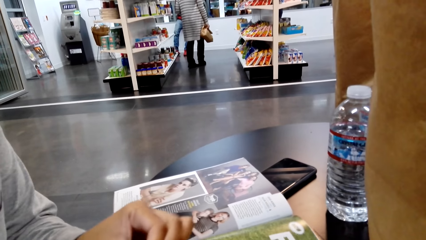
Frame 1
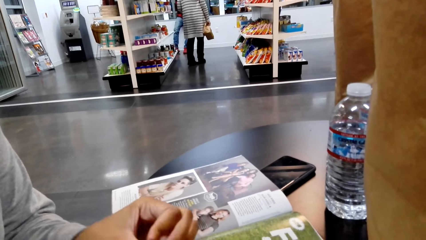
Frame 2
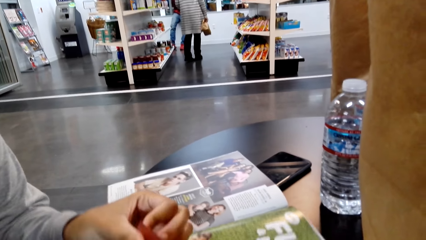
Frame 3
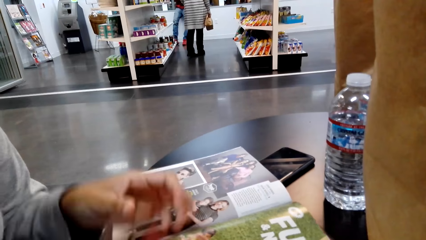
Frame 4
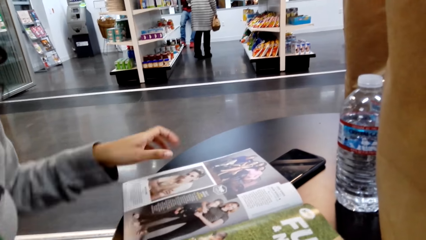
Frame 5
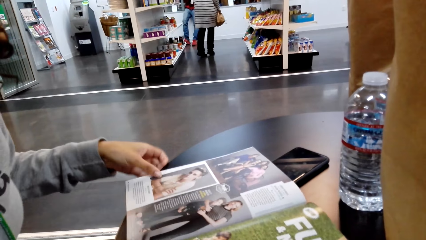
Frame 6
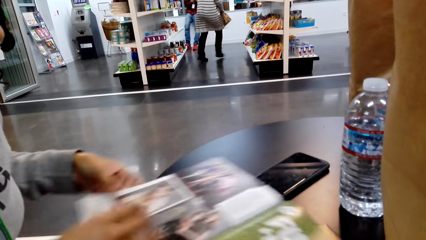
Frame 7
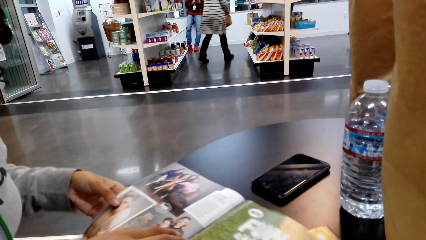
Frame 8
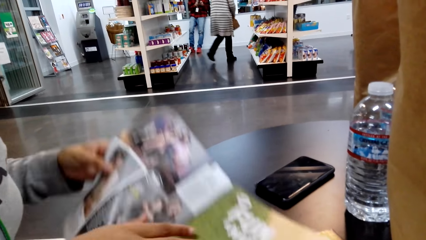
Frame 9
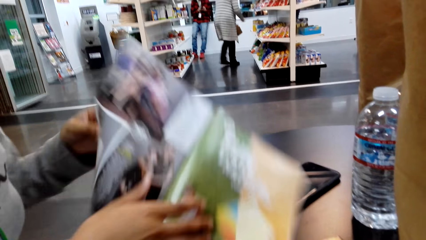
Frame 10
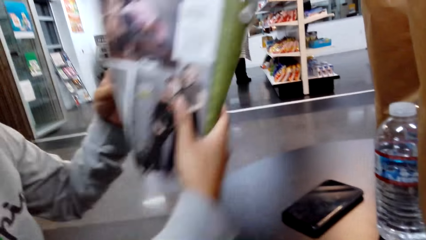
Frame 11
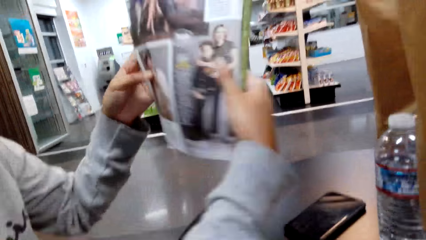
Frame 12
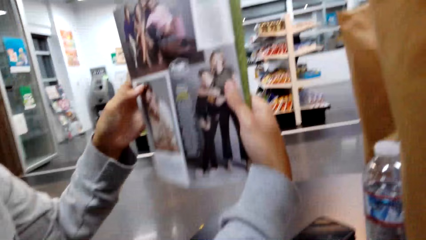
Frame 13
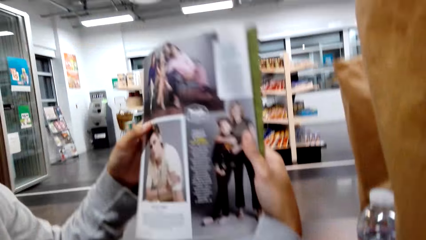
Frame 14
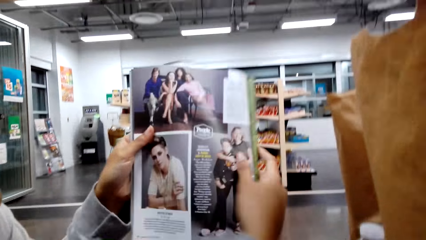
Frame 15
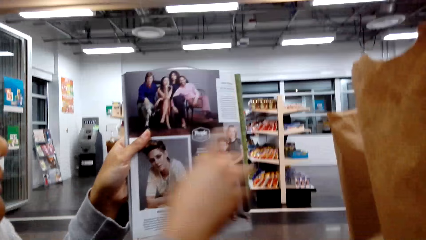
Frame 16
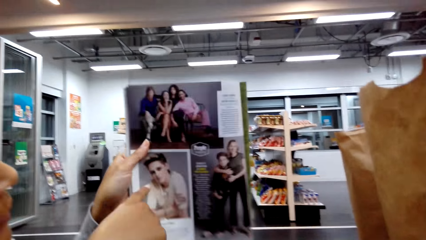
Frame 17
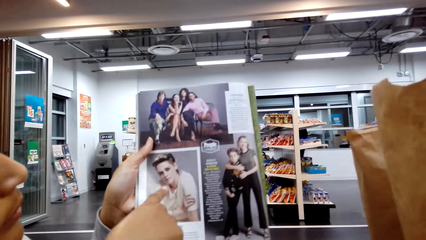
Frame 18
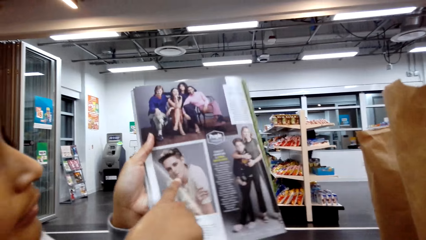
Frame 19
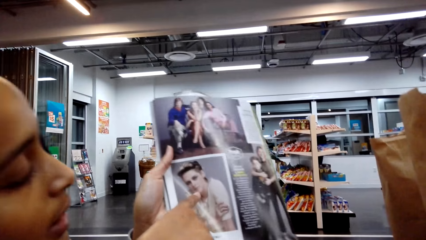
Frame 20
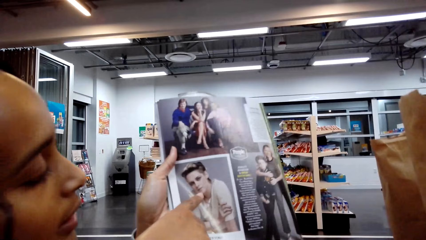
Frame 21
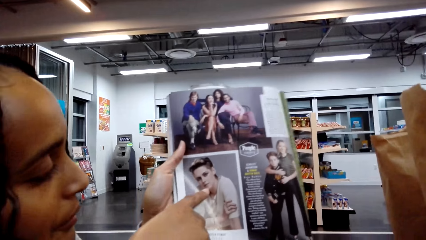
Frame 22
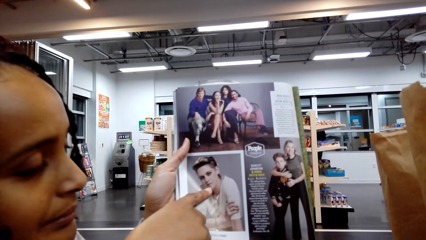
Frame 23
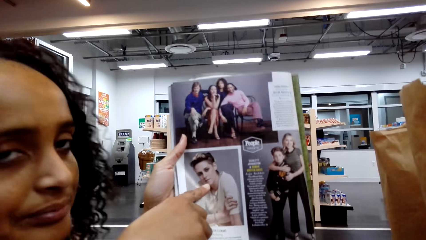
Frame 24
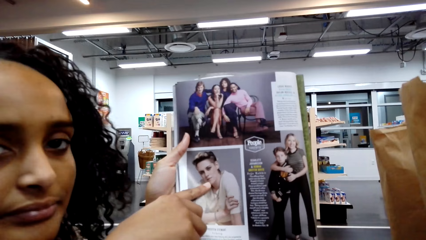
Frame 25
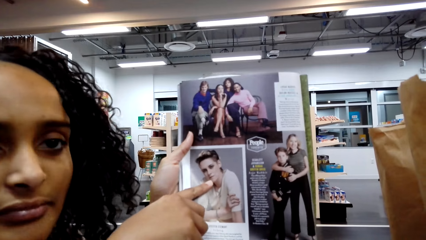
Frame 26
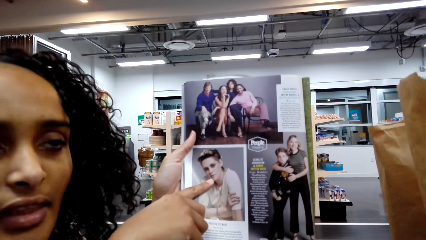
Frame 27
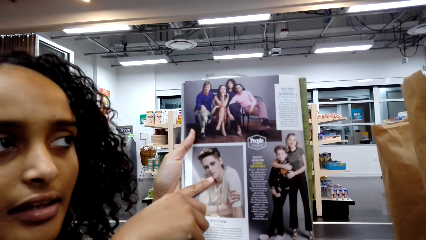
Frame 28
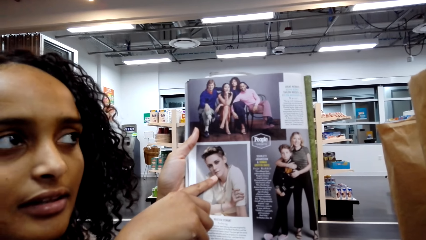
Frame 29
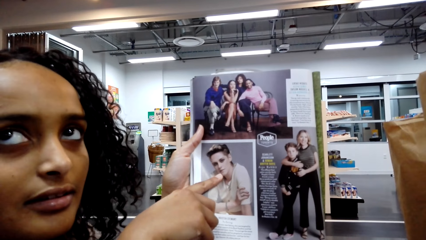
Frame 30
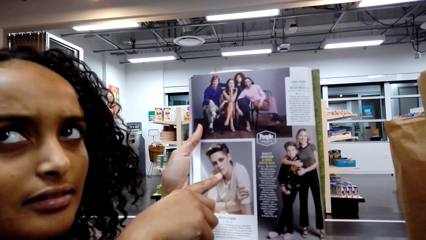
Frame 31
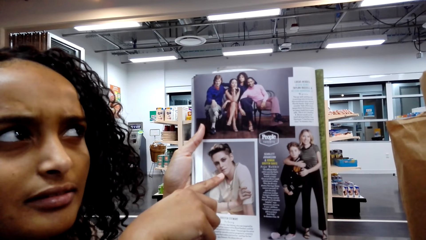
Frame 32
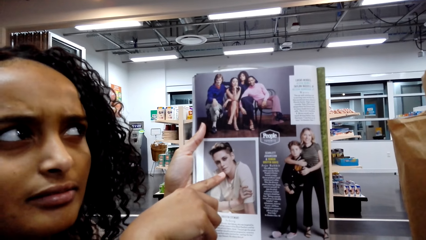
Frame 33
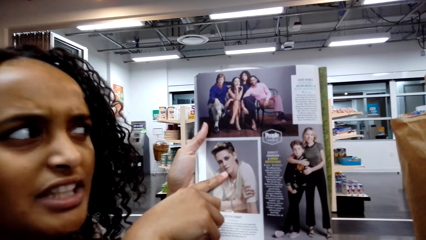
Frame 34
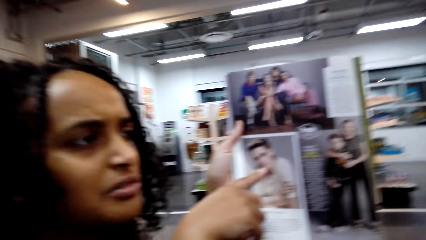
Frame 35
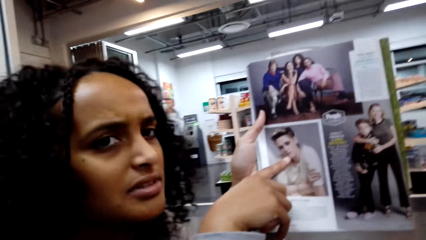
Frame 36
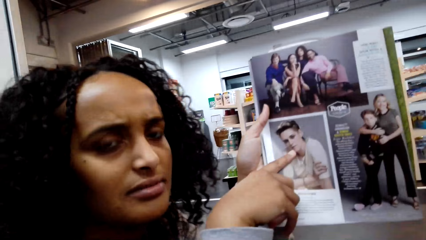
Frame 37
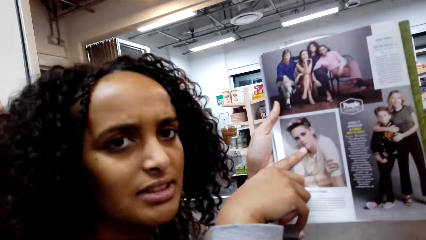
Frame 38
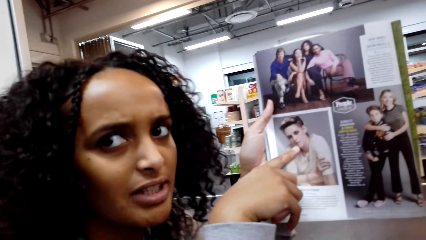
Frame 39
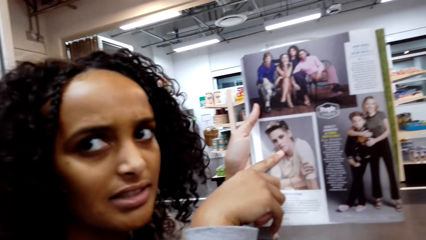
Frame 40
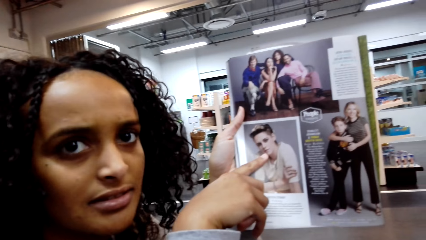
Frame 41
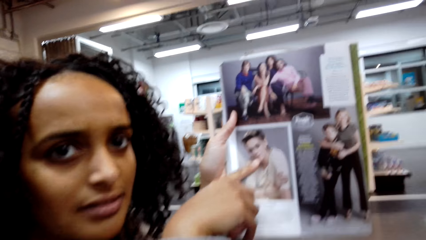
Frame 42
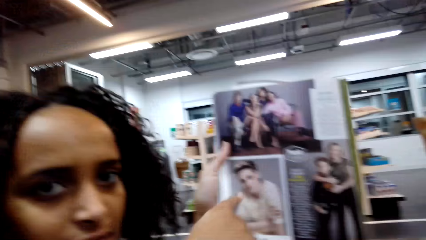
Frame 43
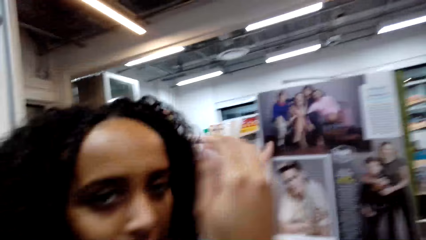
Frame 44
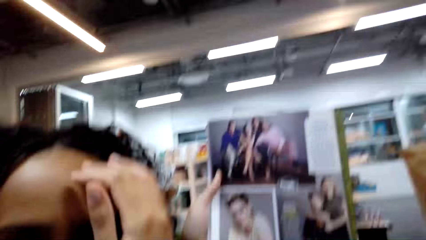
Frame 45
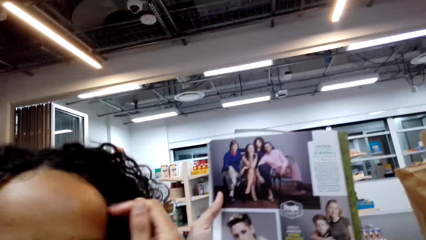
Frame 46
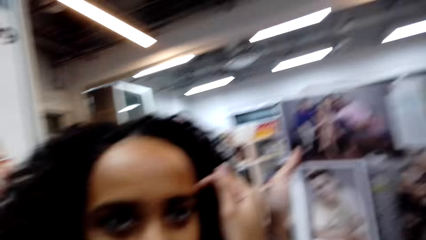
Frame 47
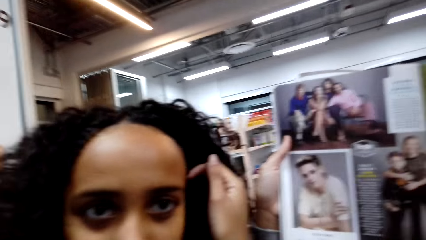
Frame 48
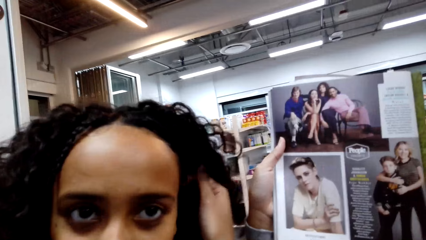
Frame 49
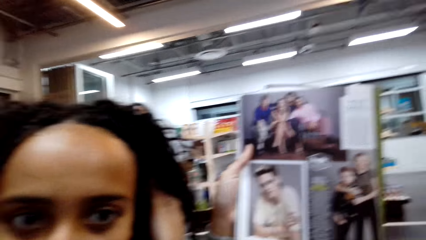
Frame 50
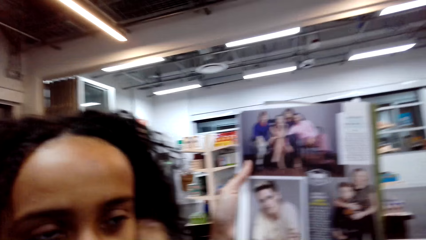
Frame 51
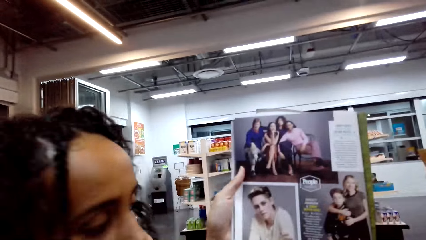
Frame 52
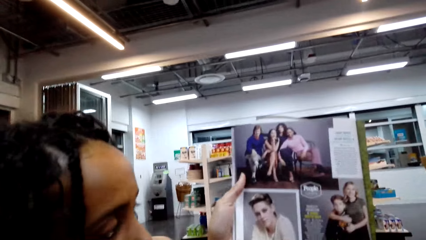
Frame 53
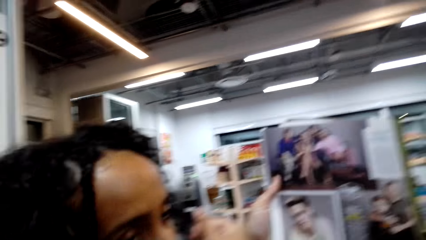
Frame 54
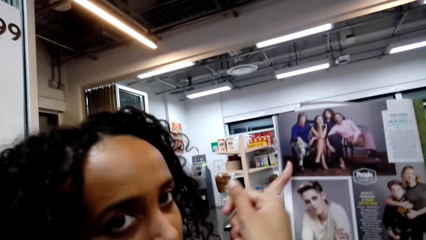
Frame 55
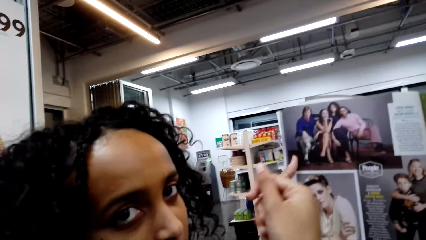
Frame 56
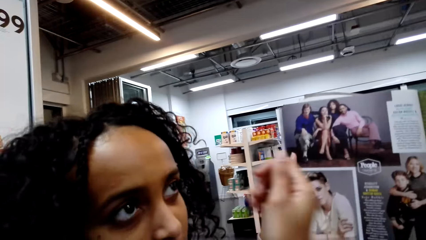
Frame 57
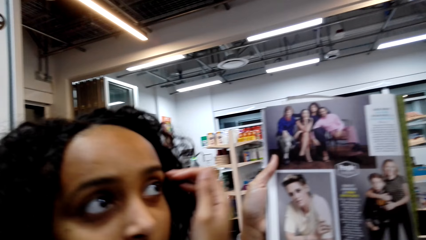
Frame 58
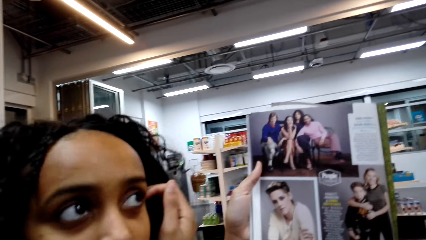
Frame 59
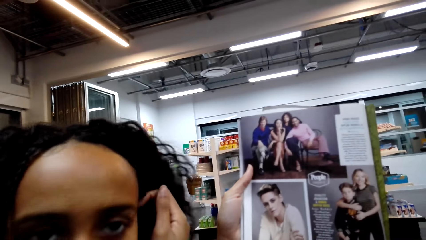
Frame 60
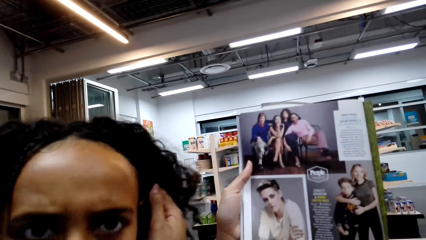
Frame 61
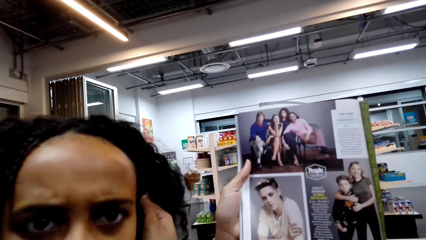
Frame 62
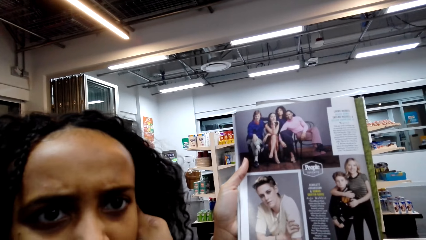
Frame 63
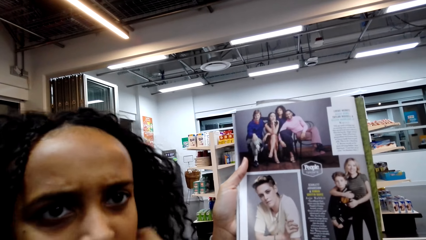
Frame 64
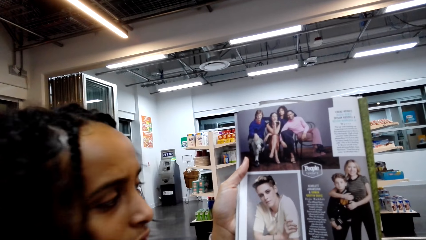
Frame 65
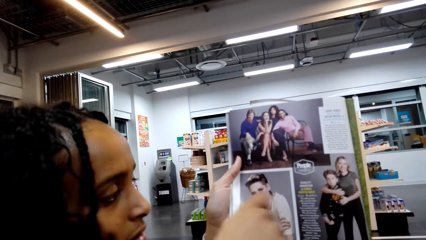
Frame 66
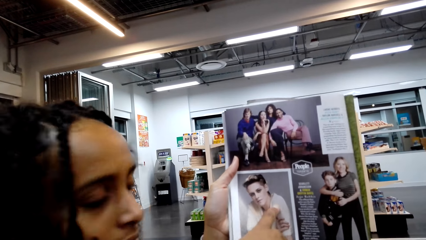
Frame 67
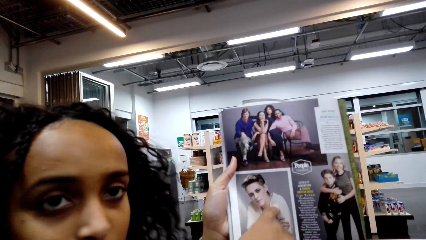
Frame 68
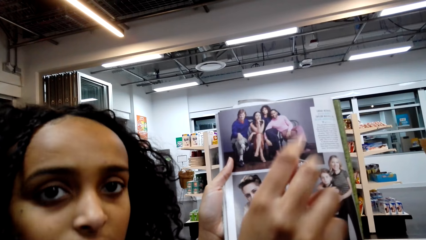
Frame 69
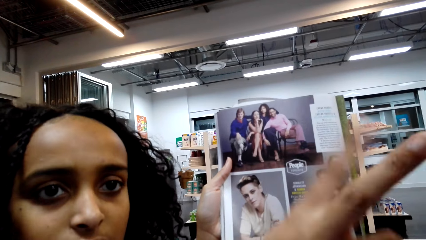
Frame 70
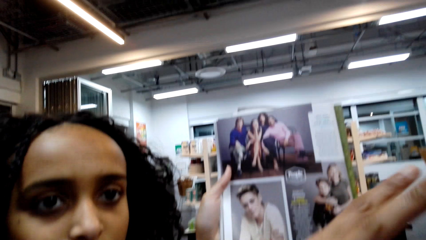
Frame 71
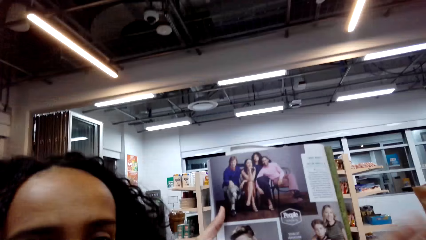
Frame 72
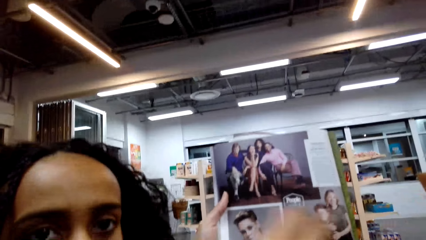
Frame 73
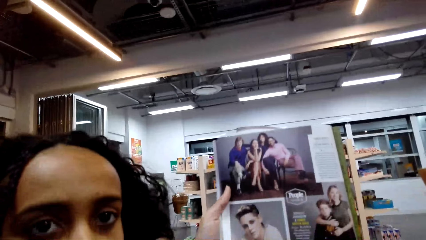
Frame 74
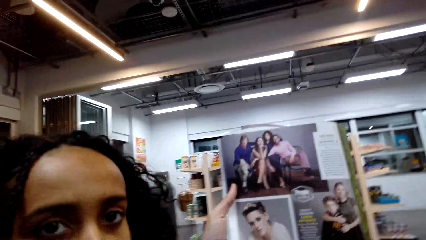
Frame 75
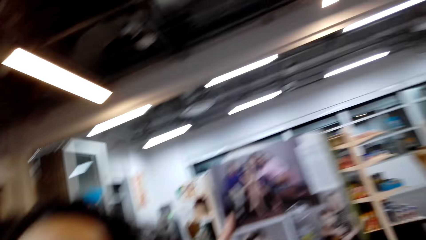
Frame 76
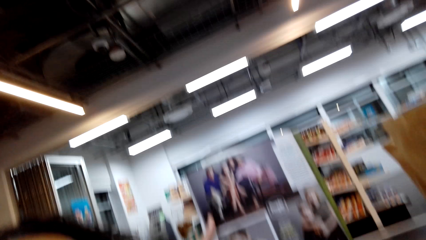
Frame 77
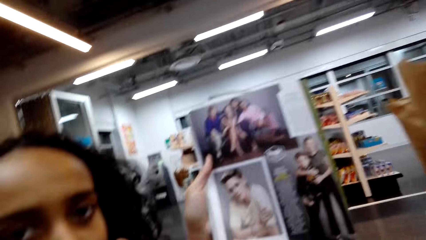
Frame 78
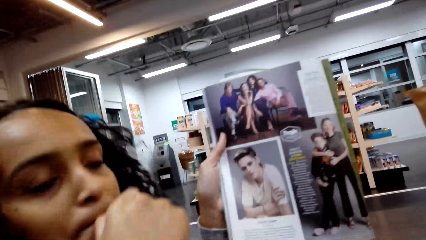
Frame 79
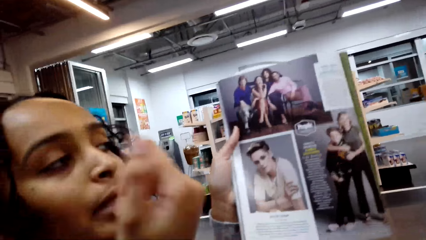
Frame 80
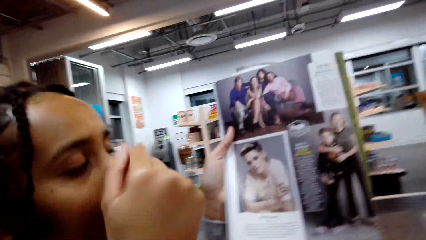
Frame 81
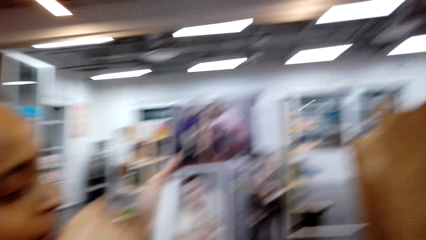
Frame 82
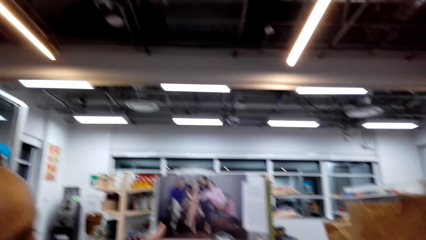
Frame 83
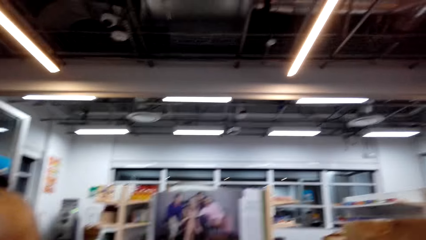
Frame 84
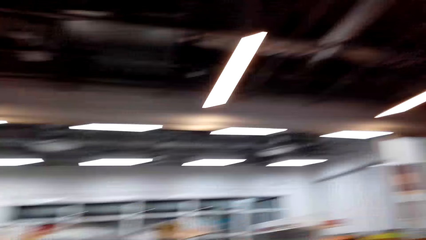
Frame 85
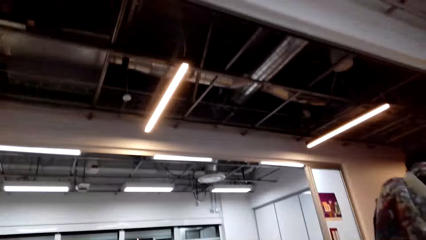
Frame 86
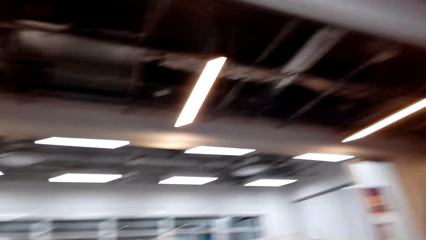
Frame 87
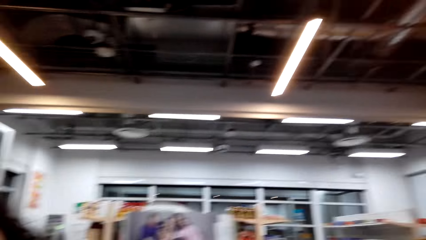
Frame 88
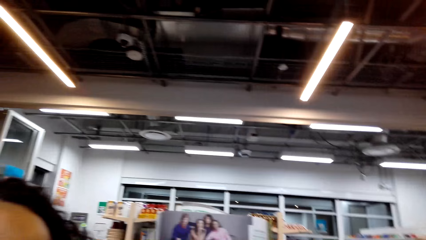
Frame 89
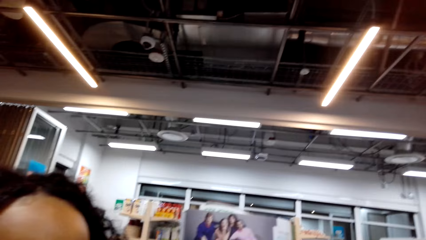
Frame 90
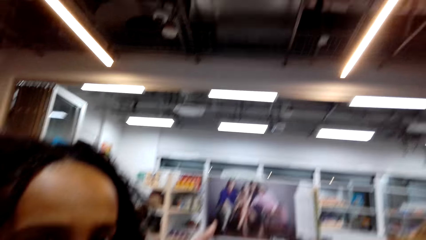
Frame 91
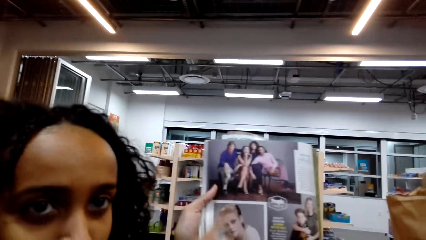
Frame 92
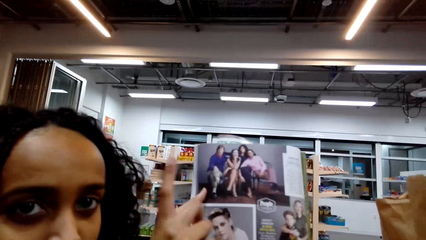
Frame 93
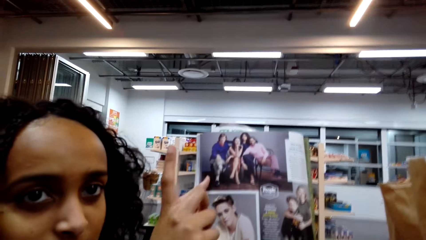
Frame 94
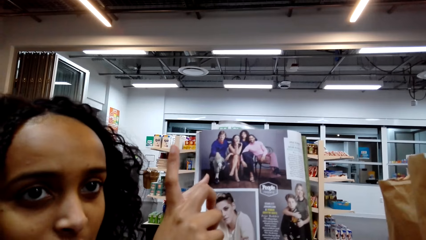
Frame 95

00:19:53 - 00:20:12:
A lady pulls the magazine, lifts the magazine, folds the magazine and speaks with gestures. The camera wearer looks at the magazine. The lady fixes her hair. The camera wearer talks to the lady. The lady speaks with gestures.
